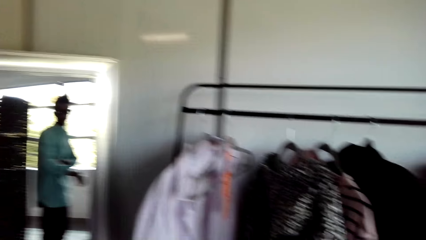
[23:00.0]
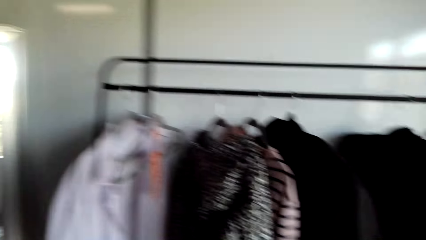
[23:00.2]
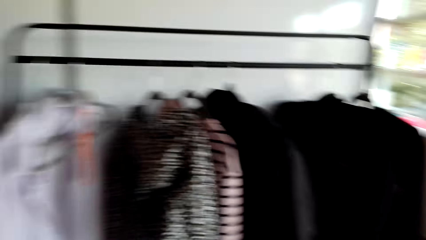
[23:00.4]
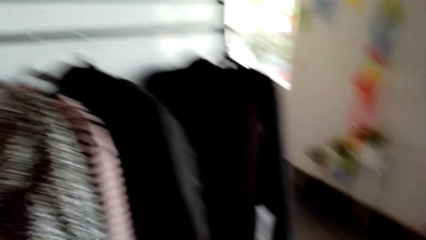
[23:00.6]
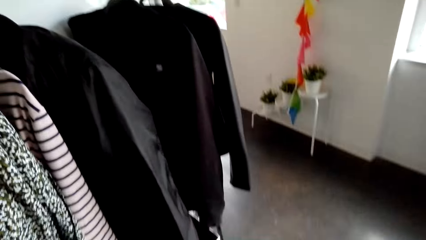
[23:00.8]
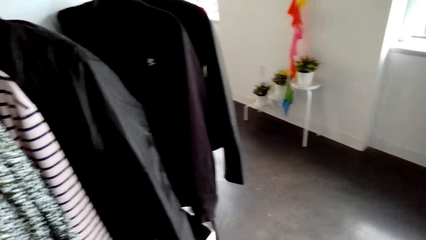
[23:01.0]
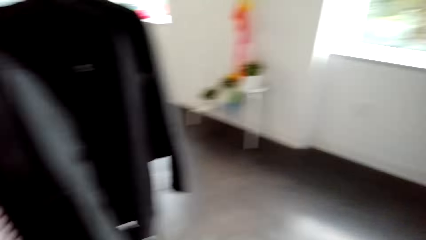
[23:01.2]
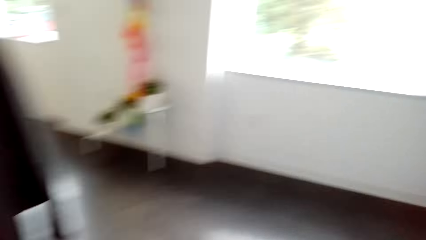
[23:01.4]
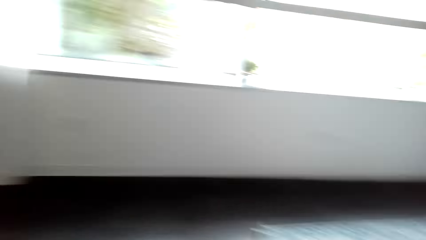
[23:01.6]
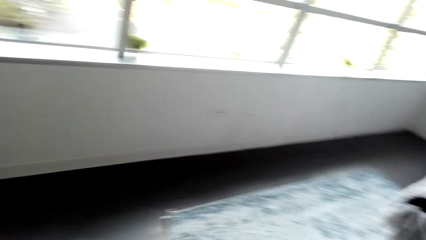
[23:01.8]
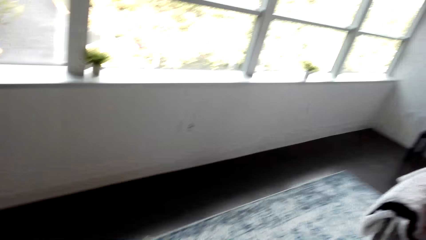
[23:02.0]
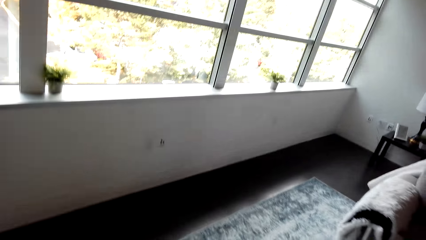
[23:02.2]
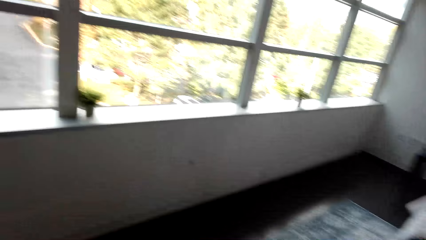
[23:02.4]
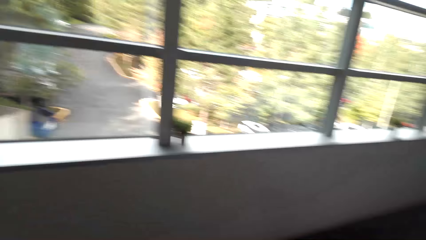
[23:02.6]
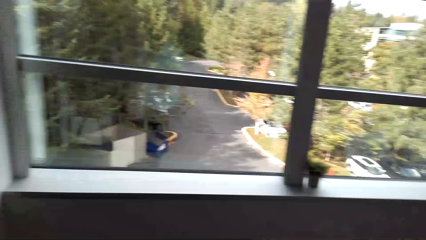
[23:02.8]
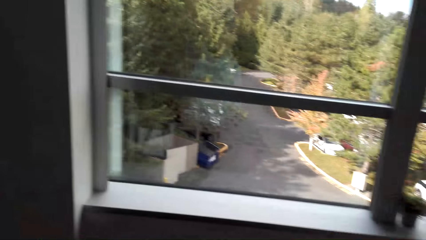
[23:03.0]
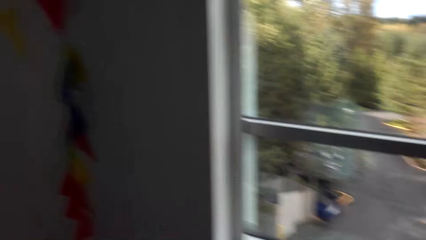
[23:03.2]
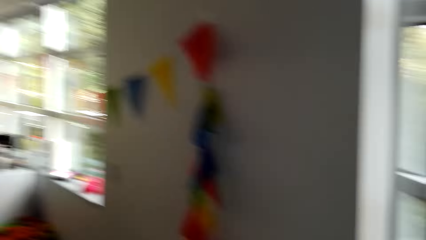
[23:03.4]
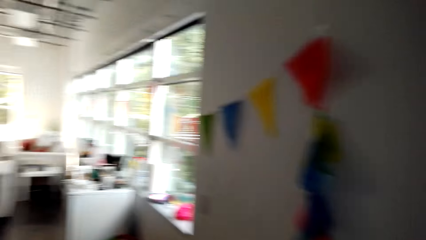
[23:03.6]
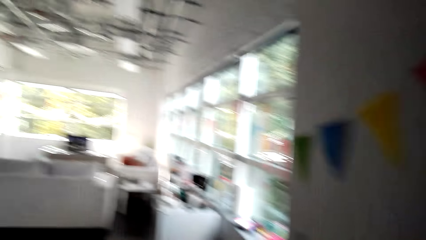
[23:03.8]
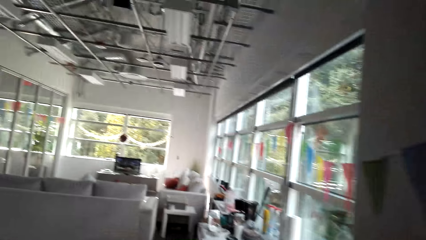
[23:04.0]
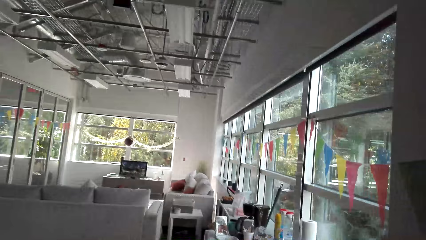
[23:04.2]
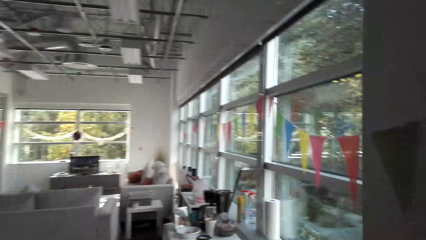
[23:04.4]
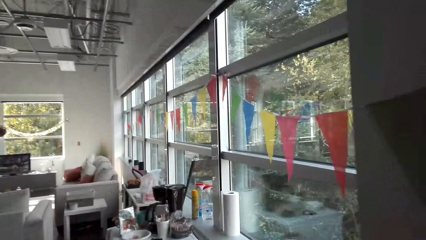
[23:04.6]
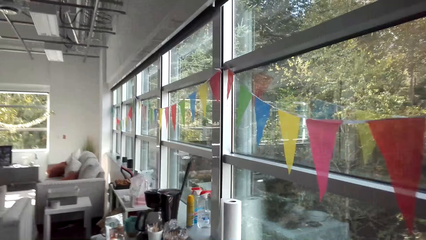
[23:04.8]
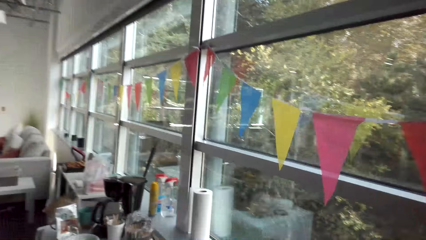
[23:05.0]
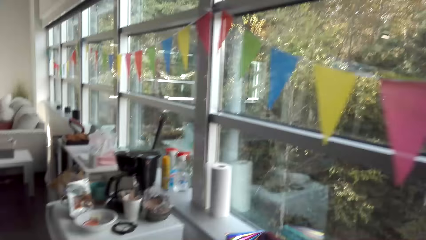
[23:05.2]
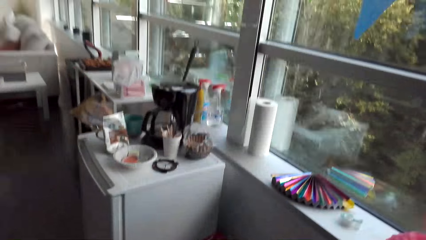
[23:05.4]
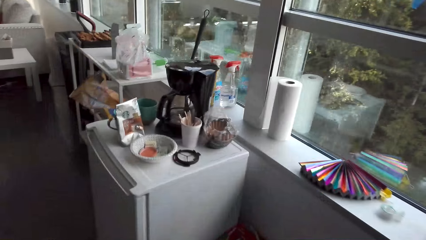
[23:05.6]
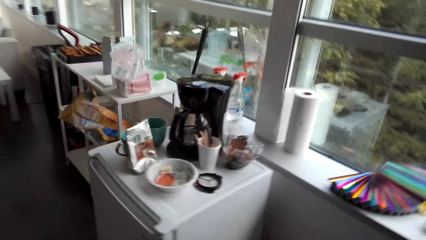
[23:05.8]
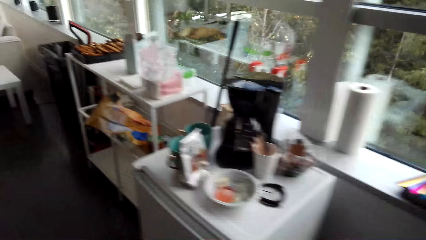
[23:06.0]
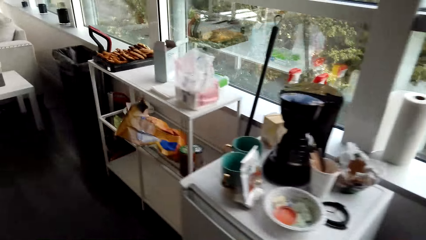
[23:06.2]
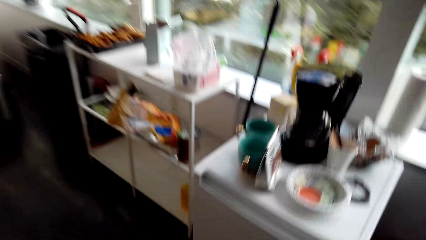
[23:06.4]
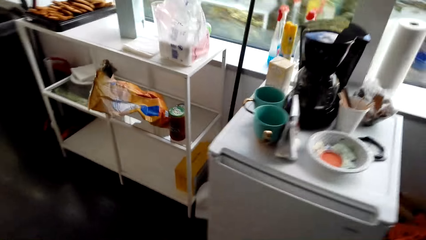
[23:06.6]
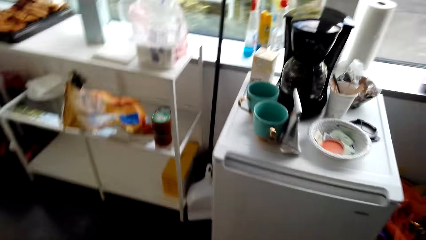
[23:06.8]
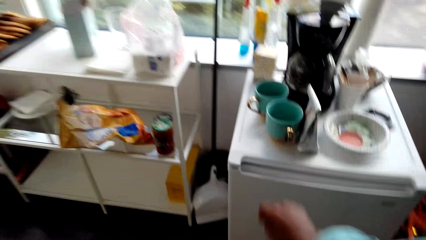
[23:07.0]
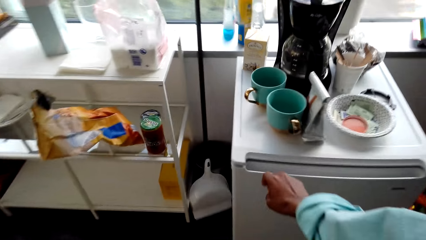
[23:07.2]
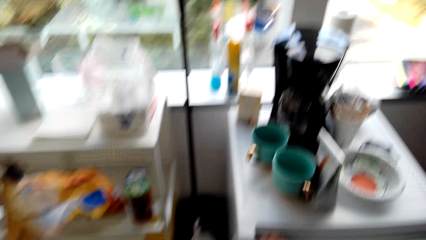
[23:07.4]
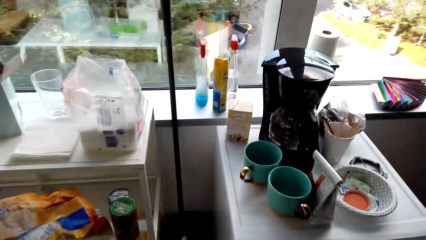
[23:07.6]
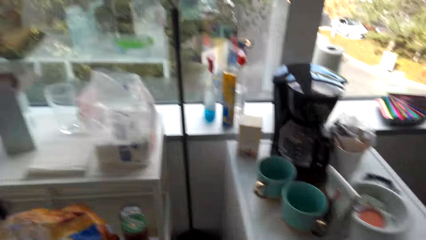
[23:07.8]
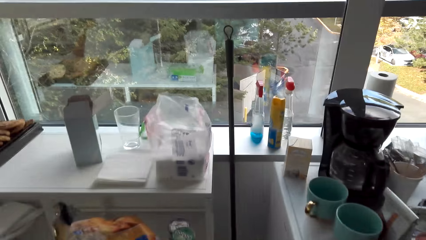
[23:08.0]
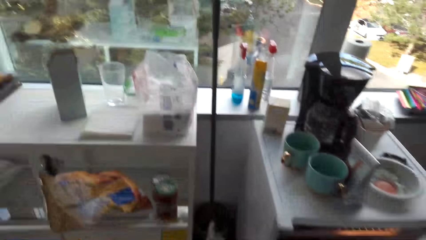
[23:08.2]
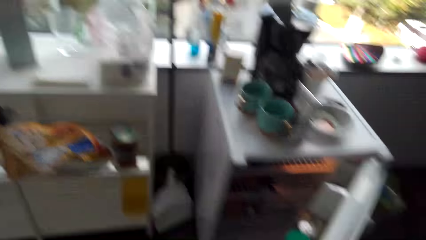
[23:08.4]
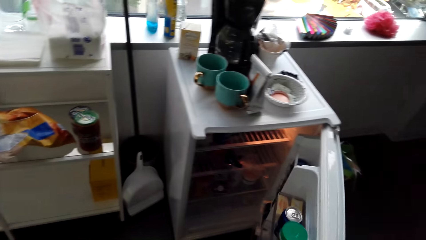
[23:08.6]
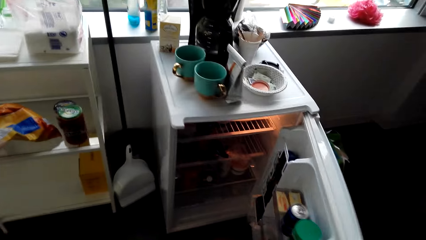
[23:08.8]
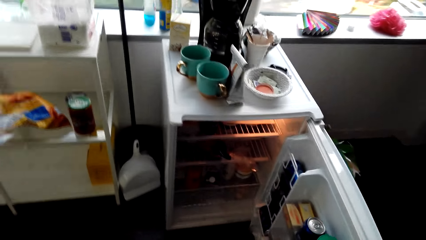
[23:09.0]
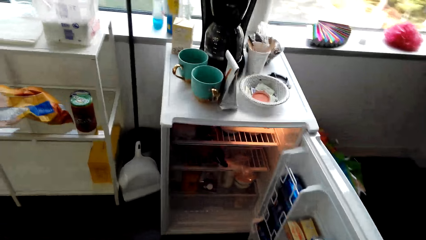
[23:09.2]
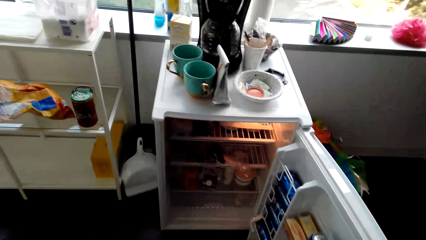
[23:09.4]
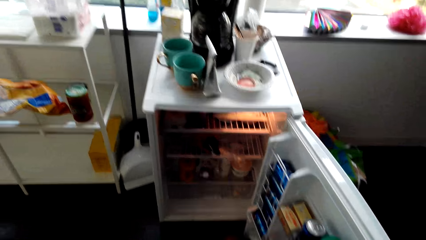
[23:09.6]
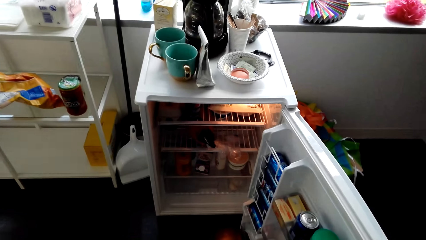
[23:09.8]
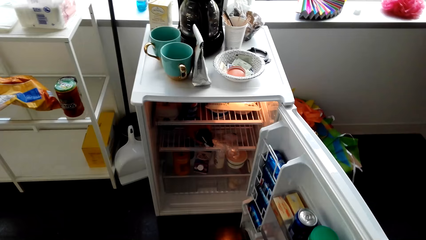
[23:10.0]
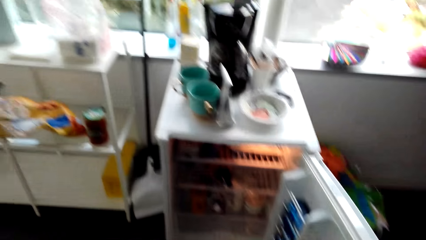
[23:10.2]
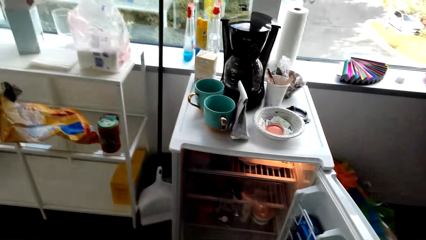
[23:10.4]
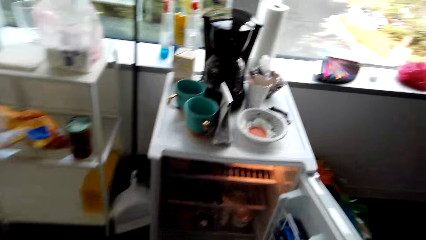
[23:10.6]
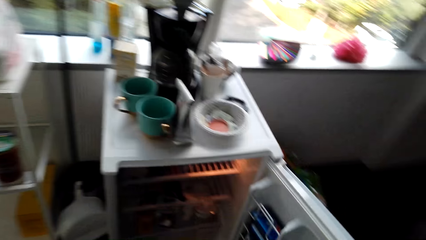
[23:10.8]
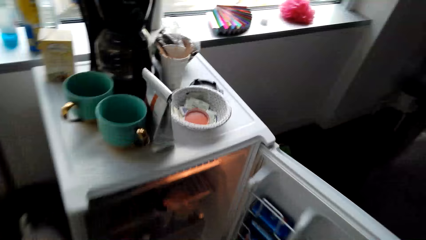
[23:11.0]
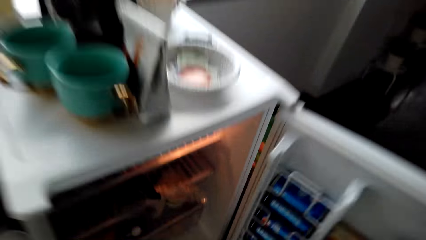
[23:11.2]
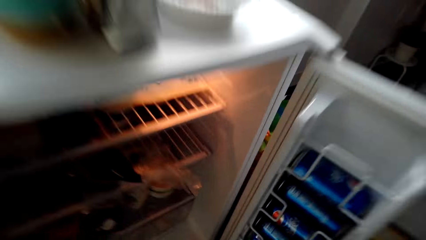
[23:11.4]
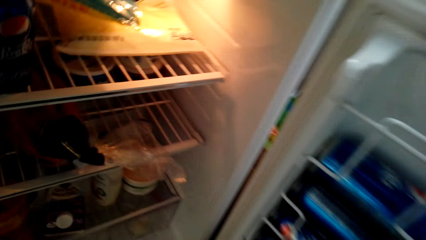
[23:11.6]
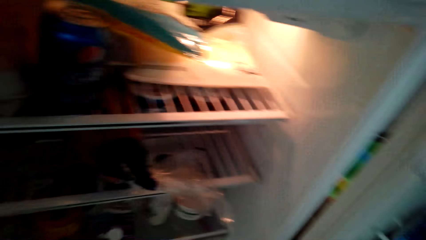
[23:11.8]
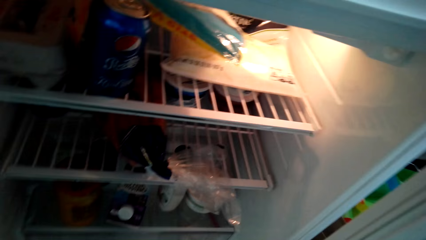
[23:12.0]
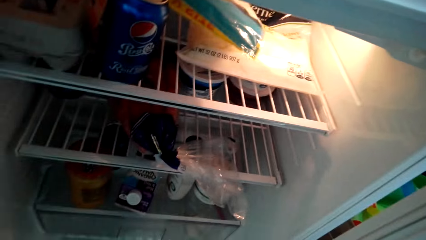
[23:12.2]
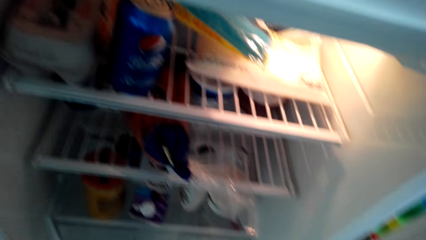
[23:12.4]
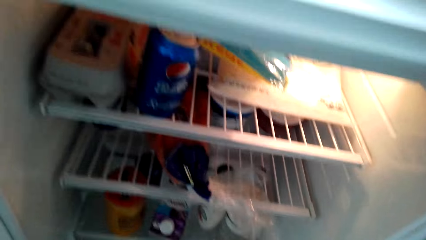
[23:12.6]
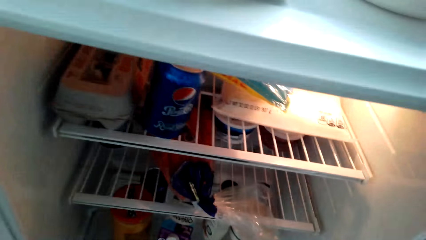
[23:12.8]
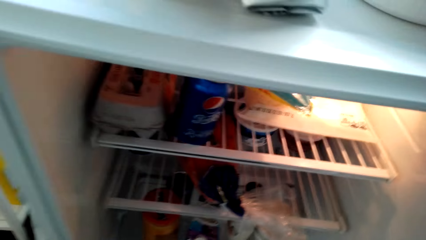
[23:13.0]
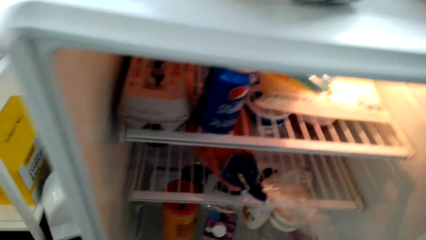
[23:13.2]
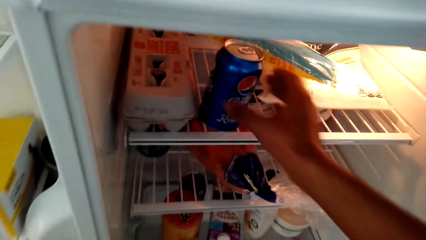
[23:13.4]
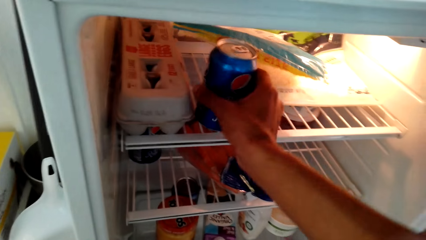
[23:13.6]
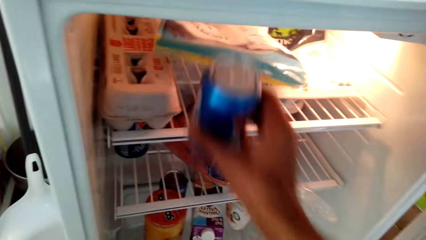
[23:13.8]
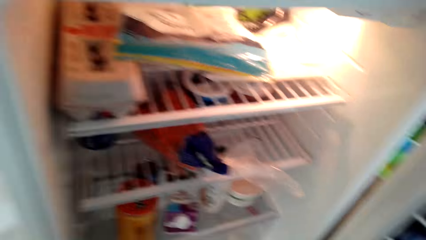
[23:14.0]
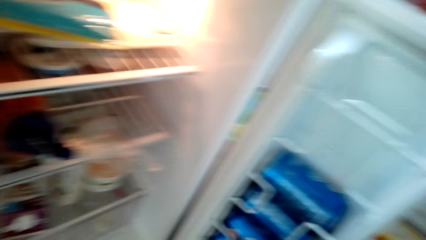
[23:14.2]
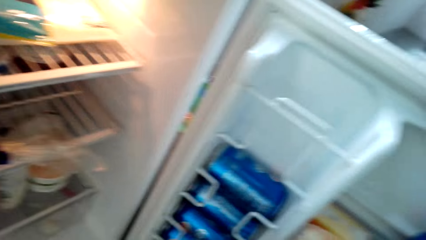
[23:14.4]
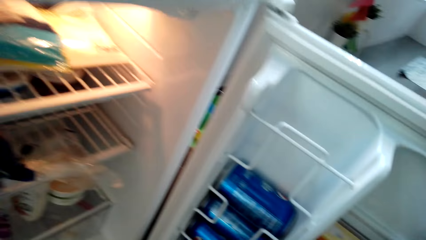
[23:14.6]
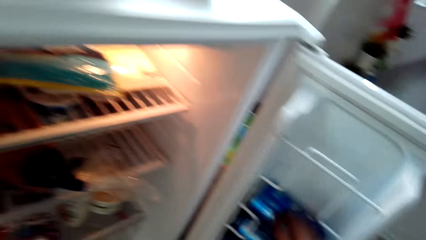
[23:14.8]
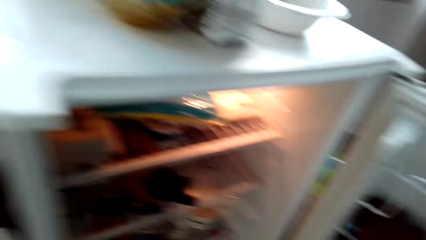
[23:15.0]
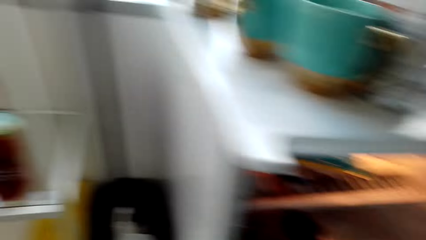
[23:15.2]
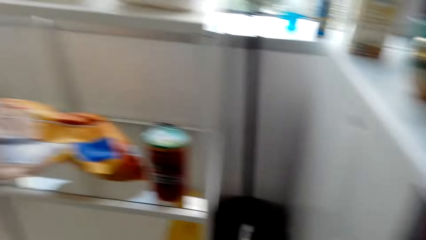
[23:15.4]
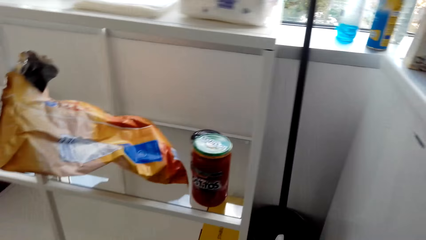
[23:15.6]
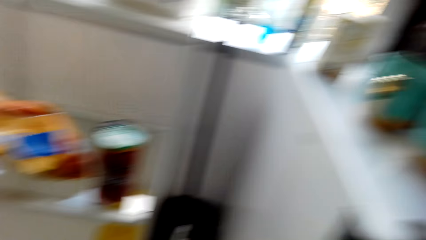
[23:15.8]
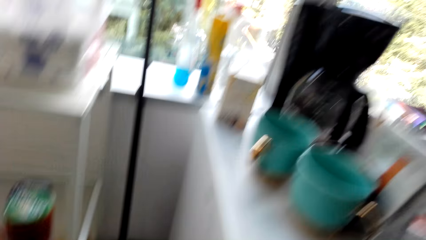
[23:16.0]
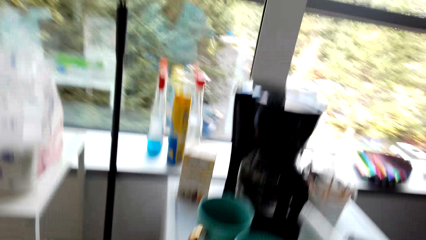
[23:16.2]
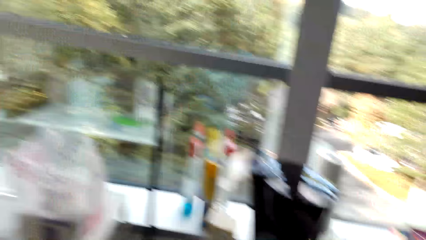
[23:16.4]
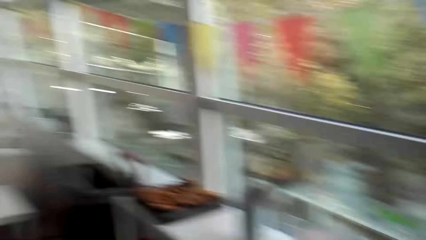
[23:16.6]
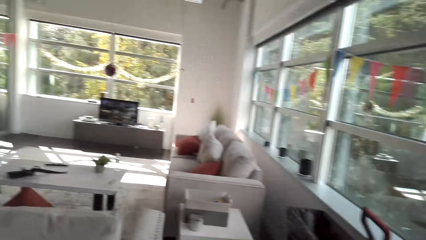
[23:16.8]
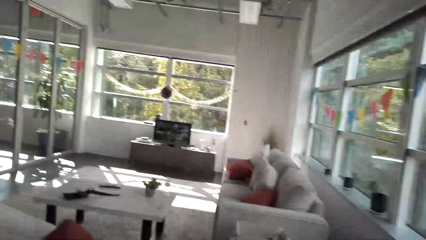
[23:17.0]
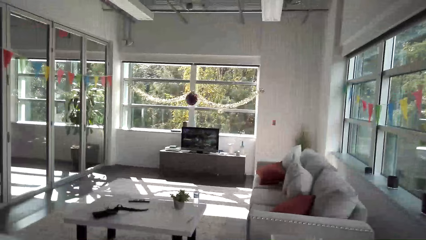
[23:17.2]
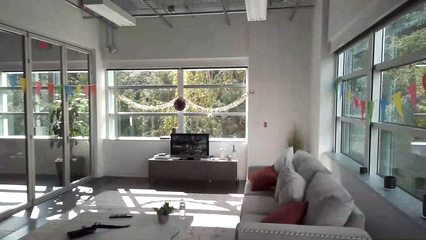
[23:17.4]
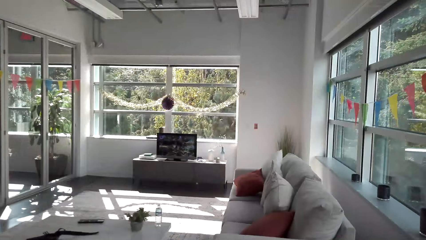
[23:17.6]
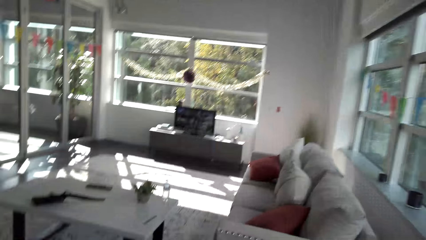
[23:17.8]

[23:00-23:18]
The camera wearer looks around and walks around. They open the fridge. They take a drink from the fridge. They close the fridge and look around.
